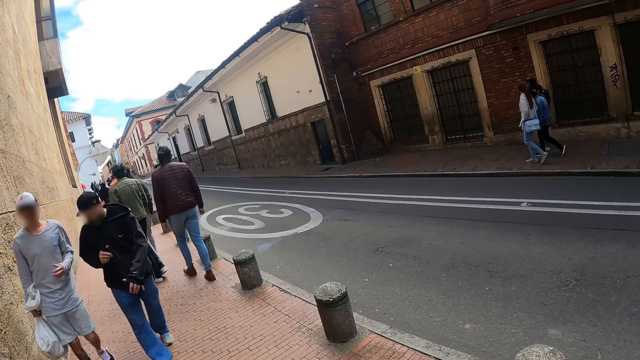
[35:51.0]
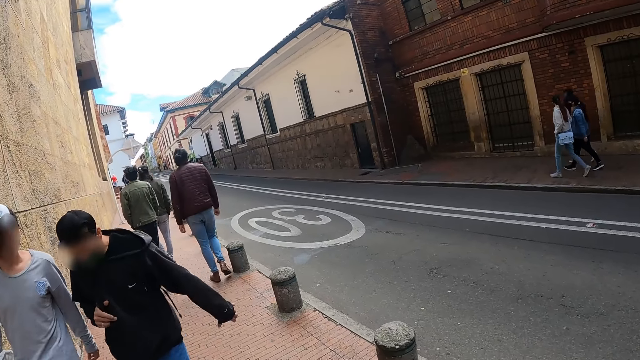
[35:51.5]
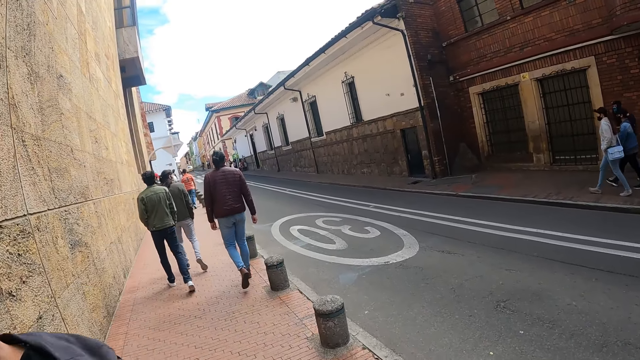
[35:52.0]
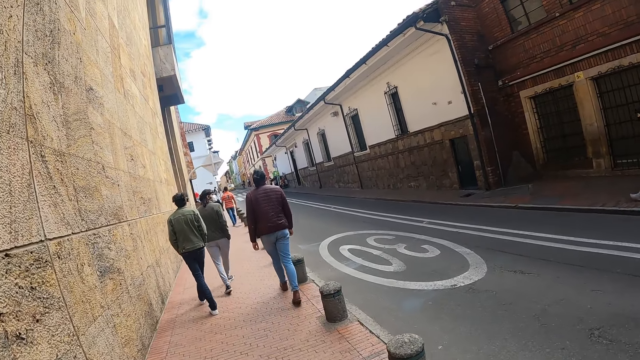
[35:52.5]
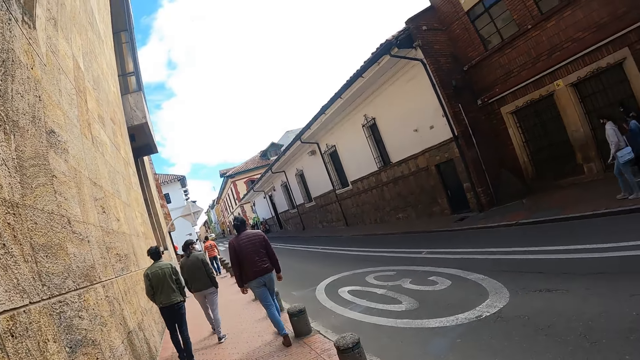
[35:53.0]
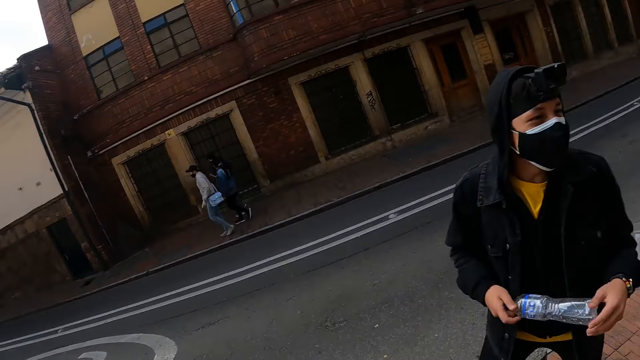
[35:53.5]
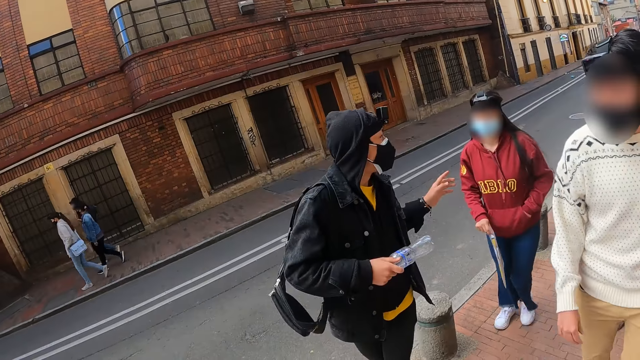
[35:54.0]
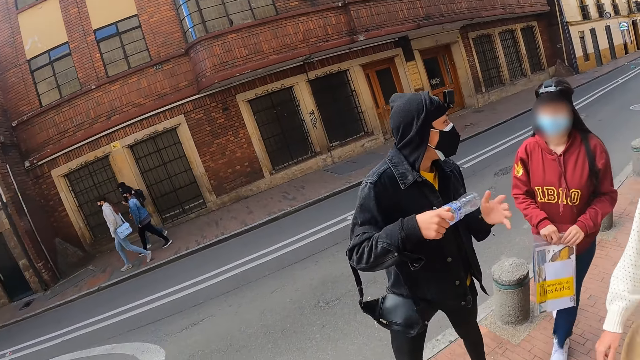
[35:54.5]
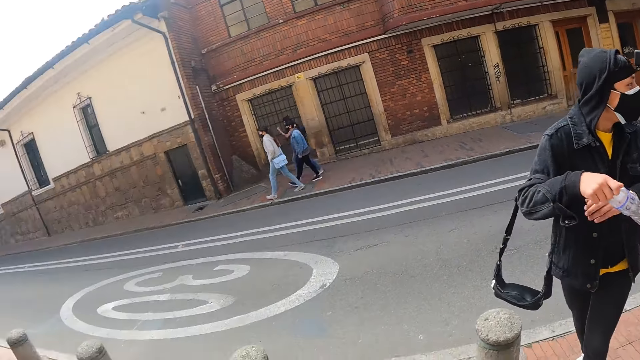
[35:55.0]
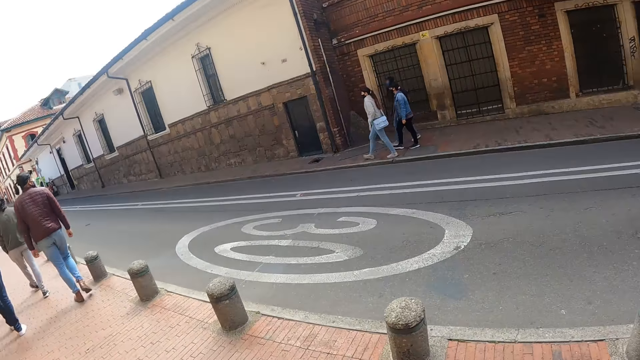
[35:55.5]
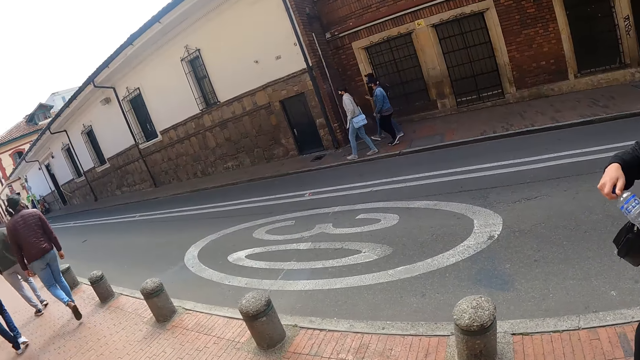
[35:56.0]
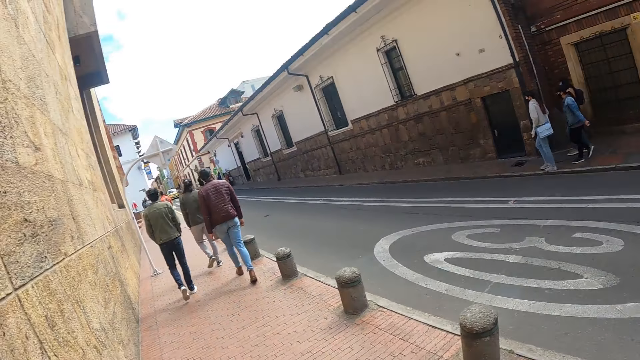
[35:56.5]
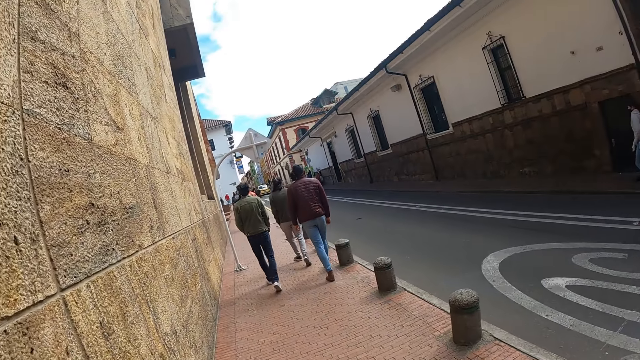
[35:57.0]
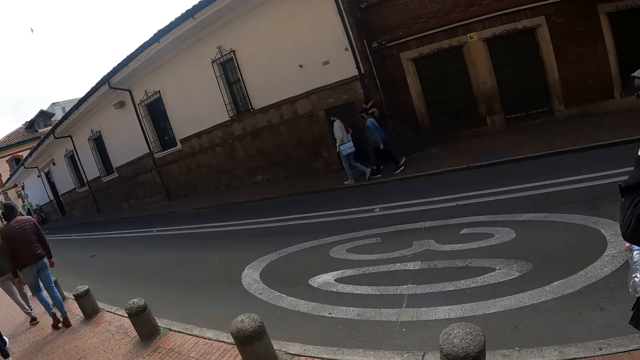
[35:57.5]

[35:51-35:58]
The camera wearer looks at others. They walk on the road.

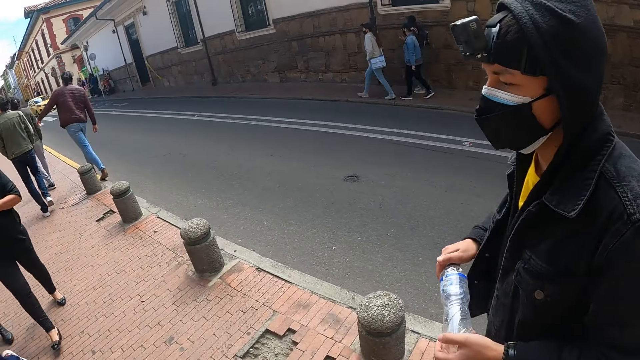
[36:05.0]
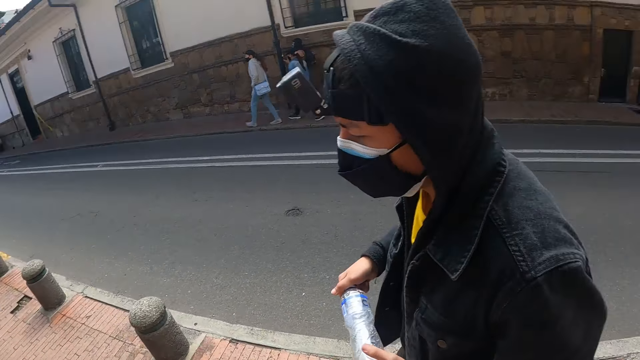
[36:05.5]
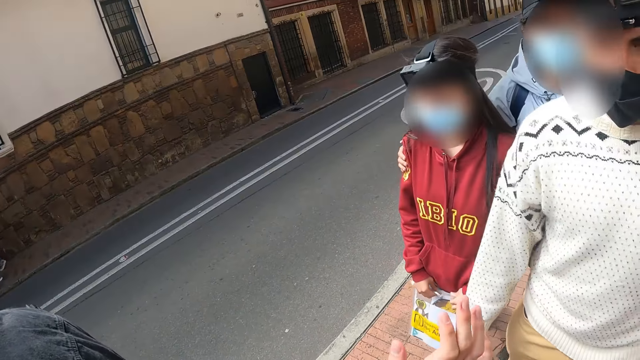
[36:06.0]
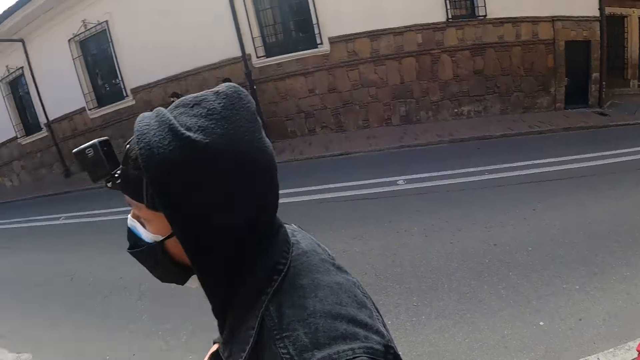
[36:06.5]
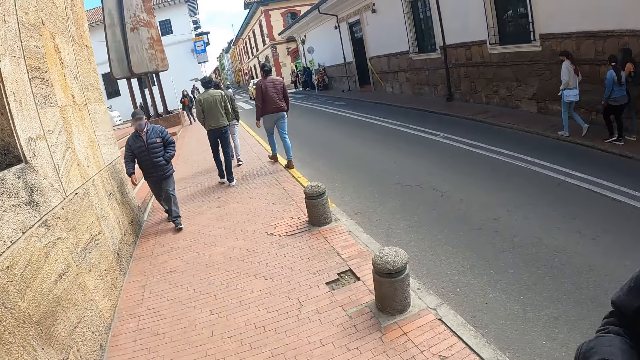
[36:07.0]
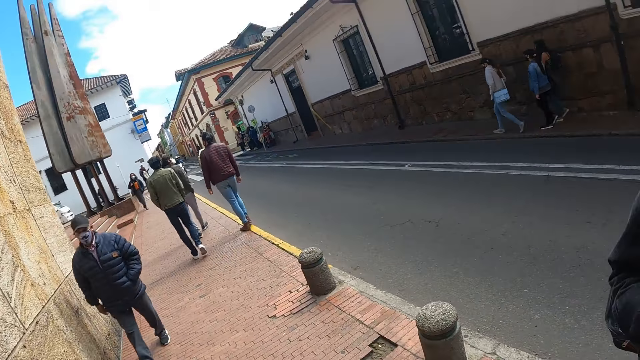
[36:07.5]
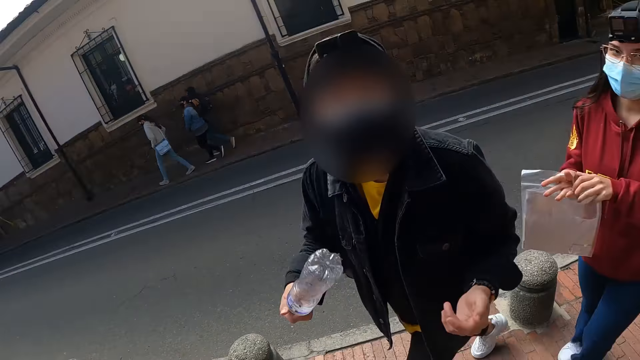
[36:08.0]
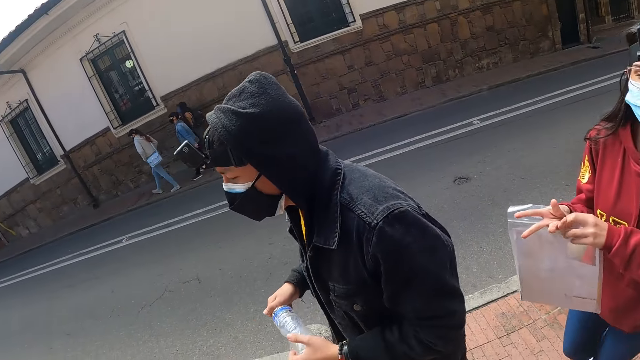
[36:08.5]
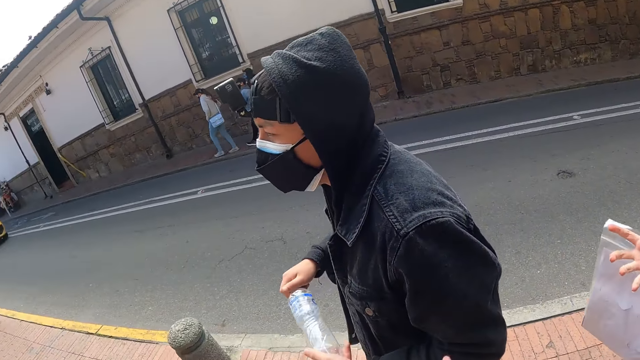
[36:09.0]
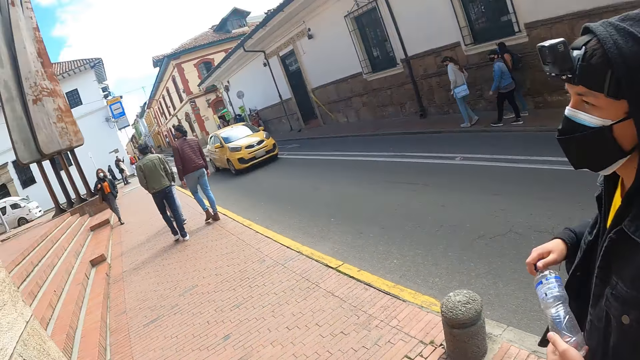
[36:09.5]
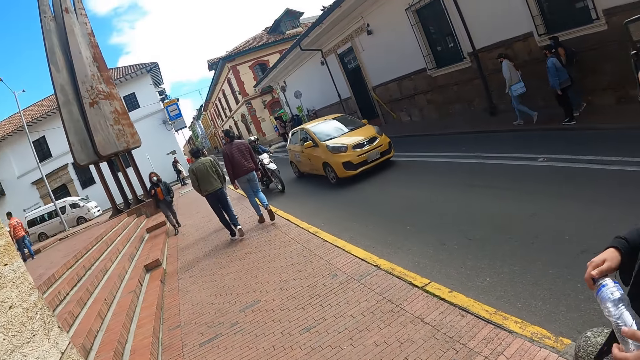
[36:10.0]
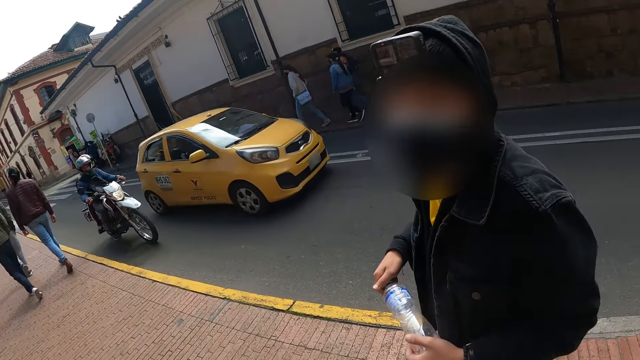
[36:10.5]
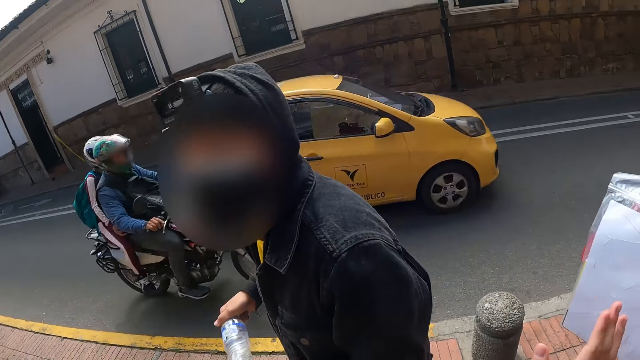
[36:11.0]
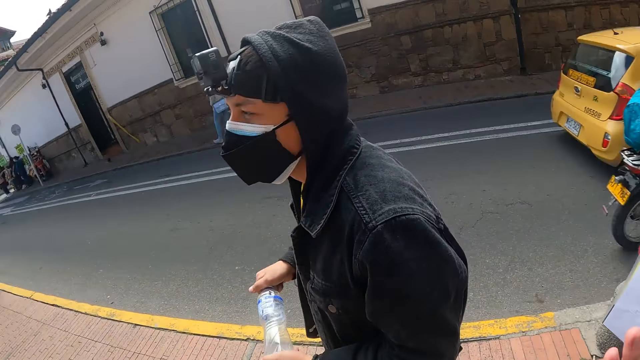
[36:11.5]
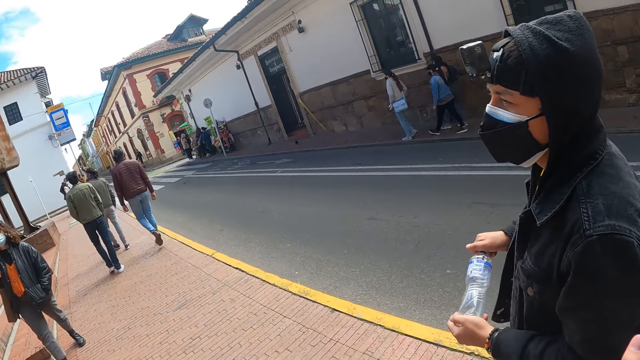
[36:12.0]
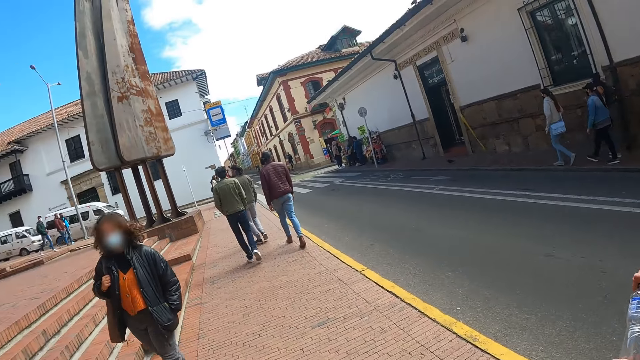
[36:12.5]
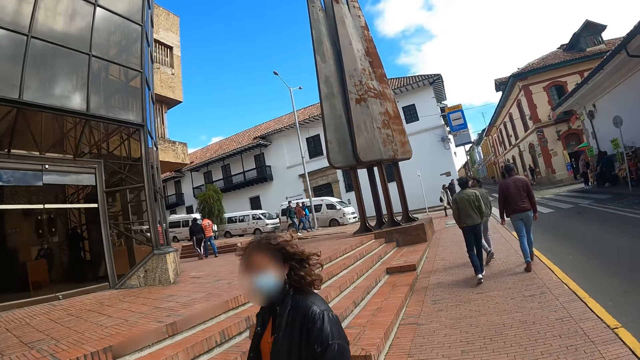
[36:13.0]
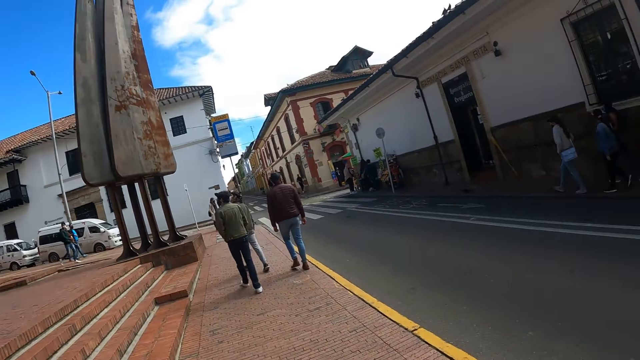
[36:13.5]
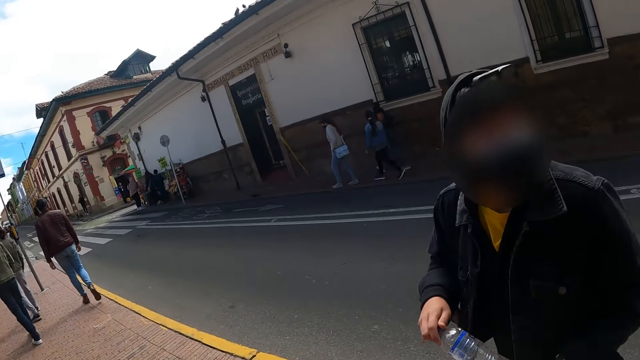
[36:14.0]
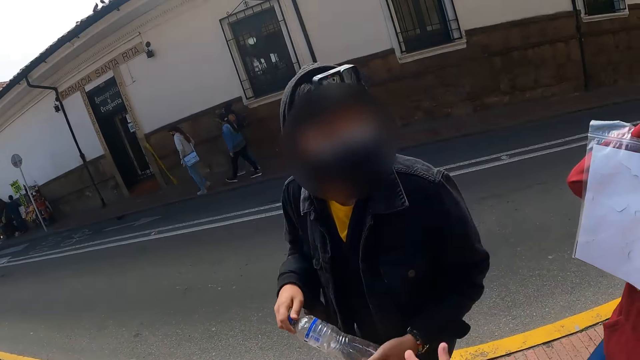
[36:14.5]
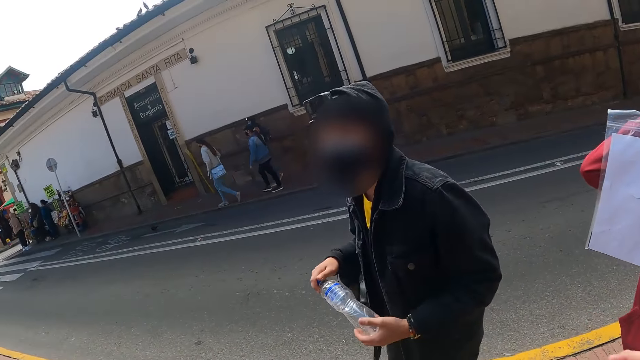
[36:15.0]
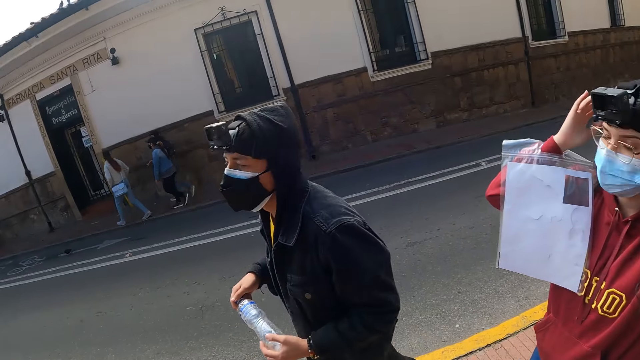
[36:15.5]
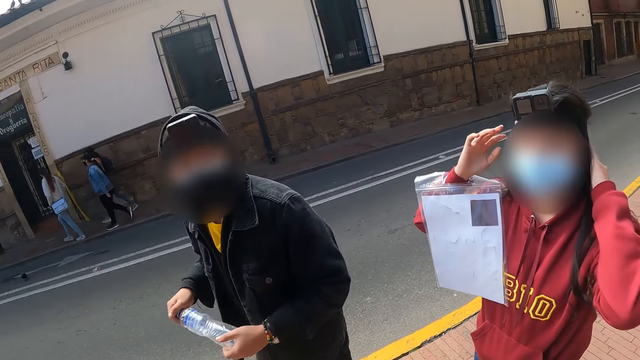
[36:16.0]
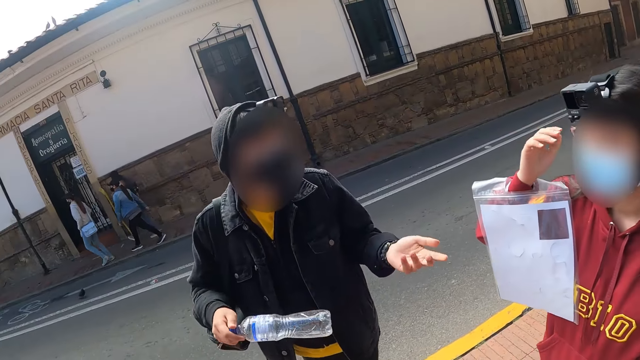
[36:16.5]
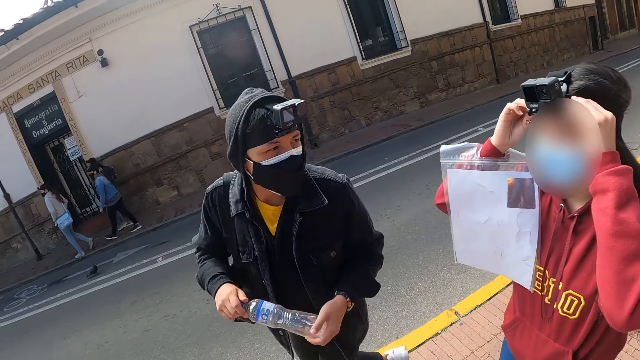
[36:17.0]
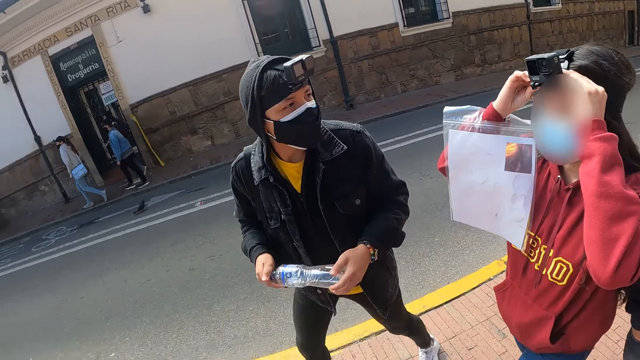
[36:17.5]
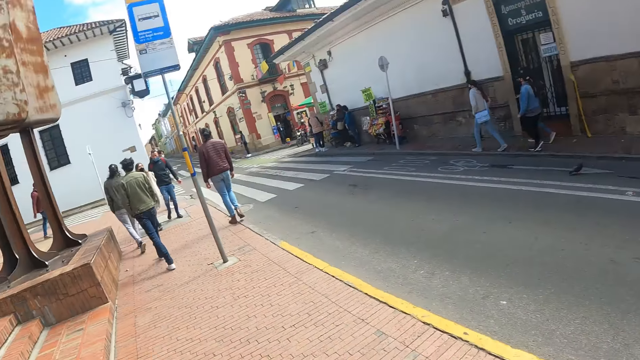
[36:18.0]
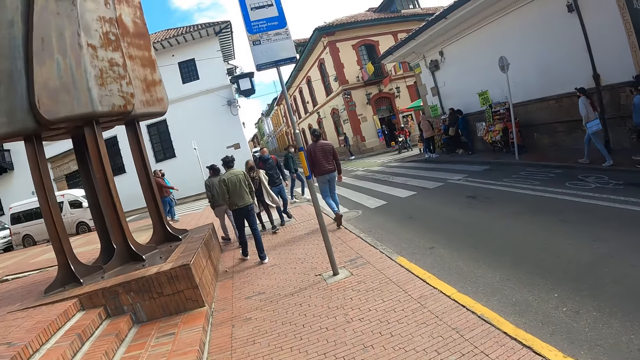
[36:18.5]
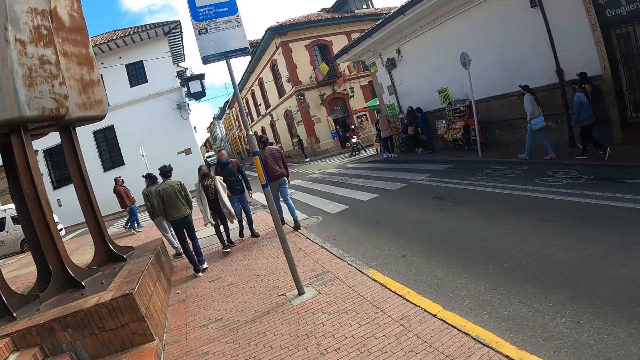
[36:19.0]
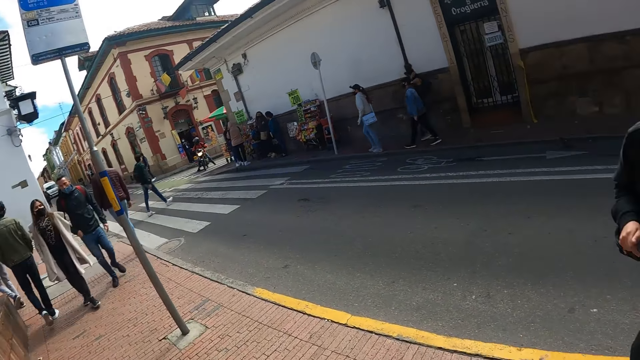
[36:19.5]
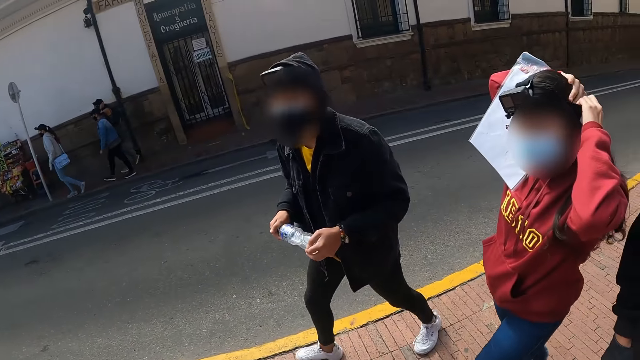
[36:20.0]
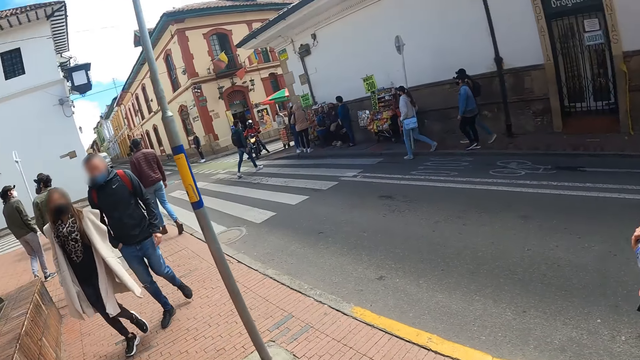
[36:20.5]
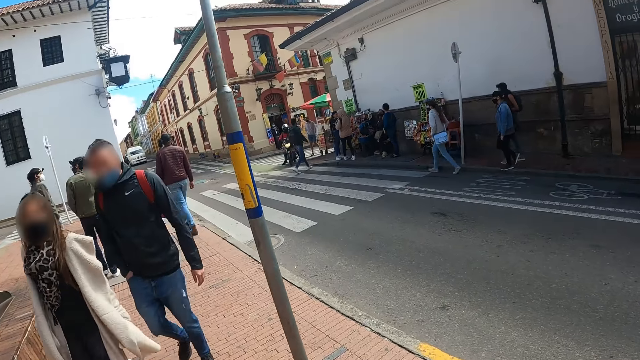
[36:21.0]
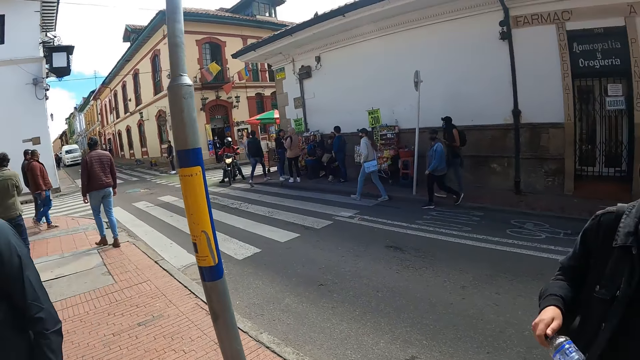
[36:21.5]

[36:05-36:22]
The camera wearer turns towards others. He walks on the road. He gestures with his hands. He walks on the road. He gestures with his hands. He walks on the road. He gestures with his hands. A woman adjusts the camera. A man interacts with the woman. The camera wearer walks along the pavement. He looks around.
